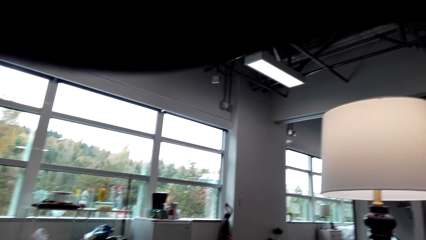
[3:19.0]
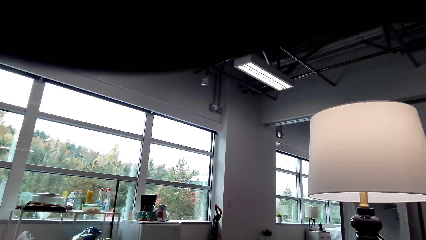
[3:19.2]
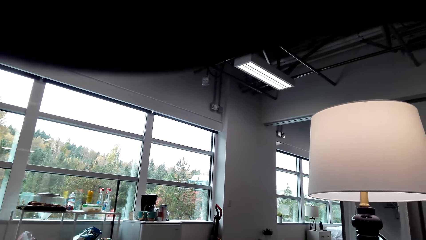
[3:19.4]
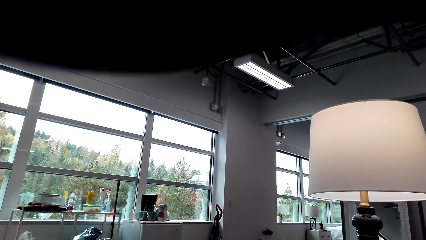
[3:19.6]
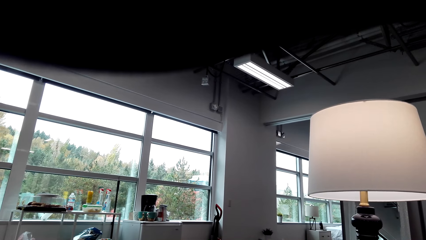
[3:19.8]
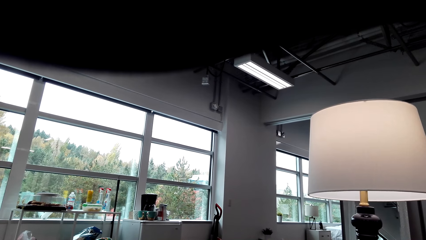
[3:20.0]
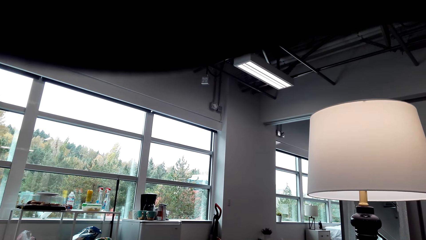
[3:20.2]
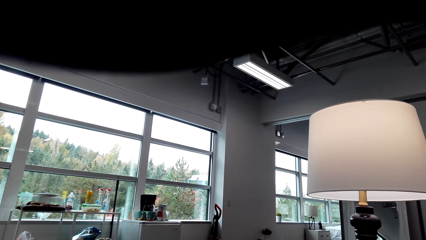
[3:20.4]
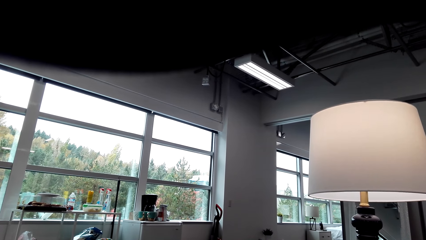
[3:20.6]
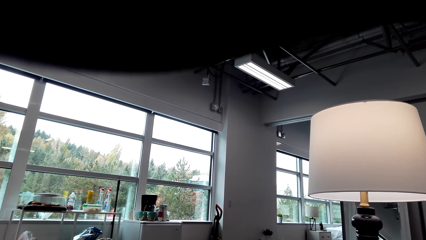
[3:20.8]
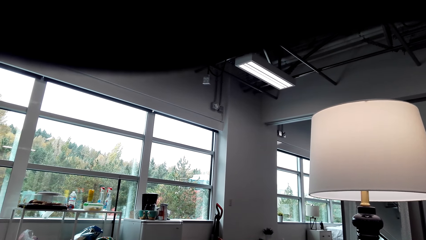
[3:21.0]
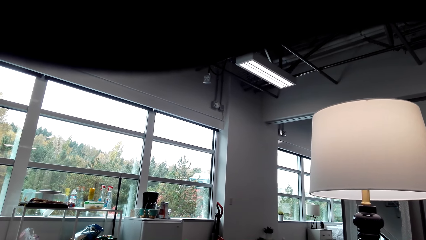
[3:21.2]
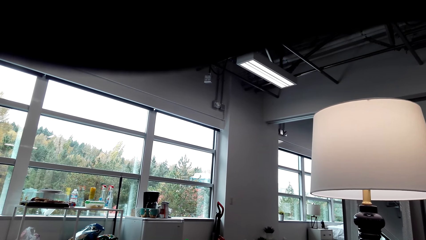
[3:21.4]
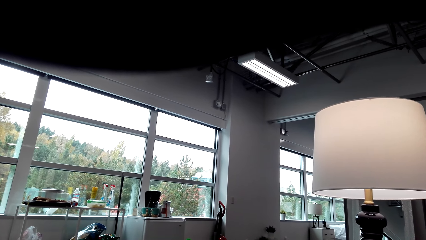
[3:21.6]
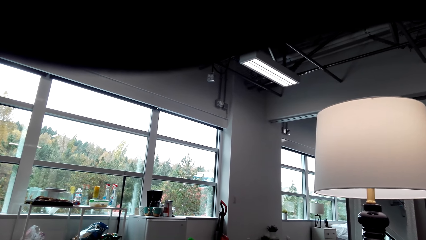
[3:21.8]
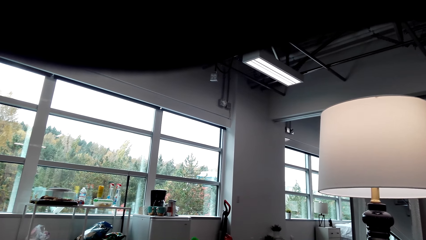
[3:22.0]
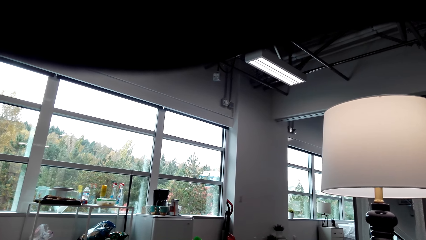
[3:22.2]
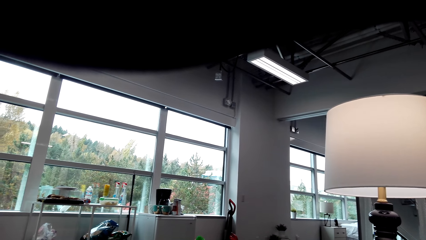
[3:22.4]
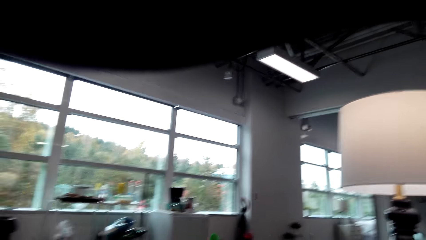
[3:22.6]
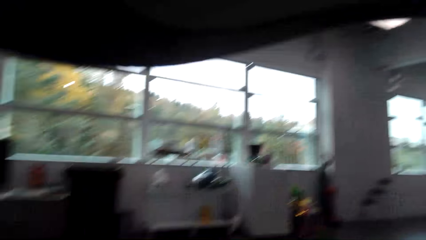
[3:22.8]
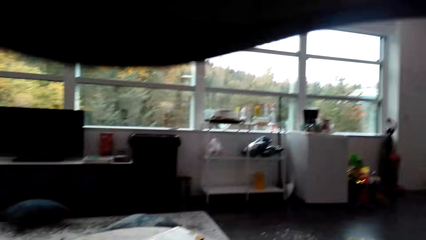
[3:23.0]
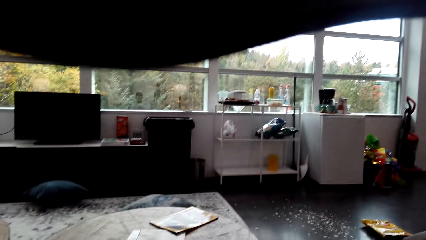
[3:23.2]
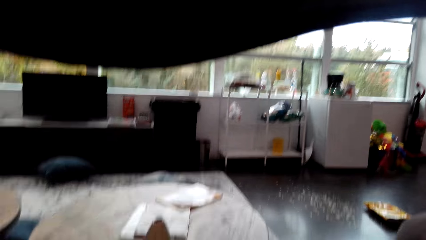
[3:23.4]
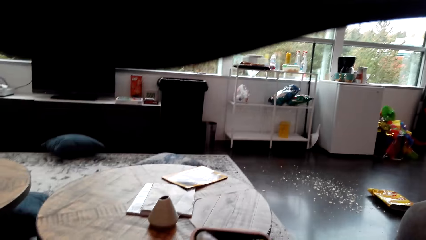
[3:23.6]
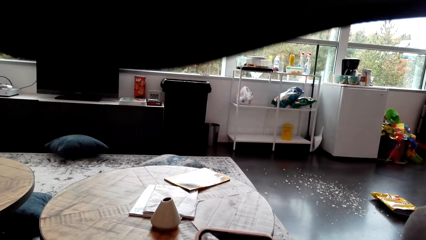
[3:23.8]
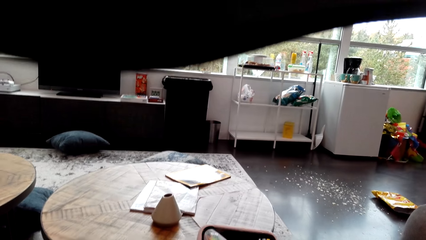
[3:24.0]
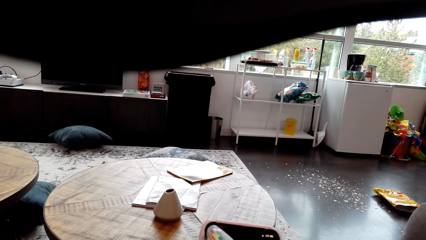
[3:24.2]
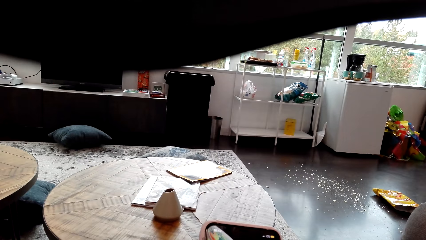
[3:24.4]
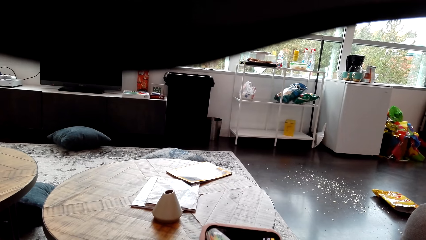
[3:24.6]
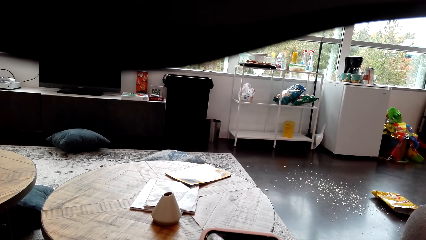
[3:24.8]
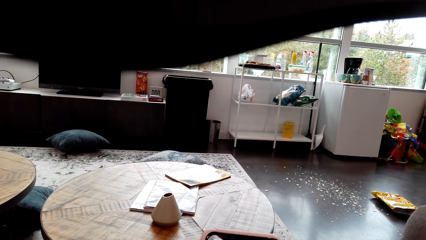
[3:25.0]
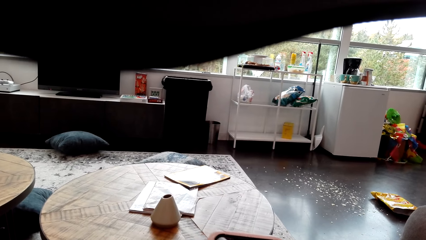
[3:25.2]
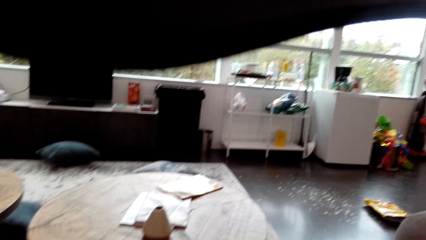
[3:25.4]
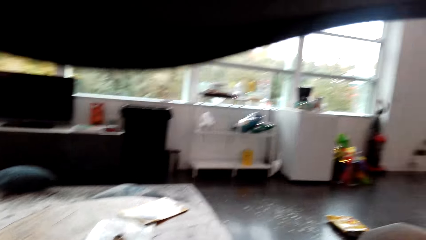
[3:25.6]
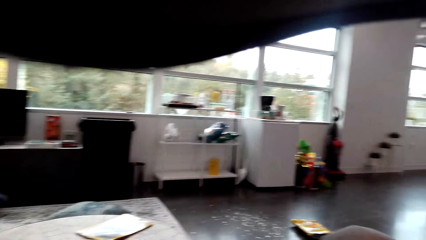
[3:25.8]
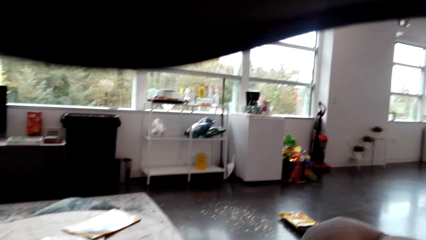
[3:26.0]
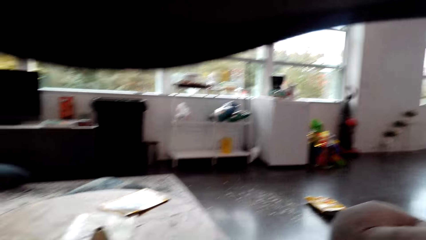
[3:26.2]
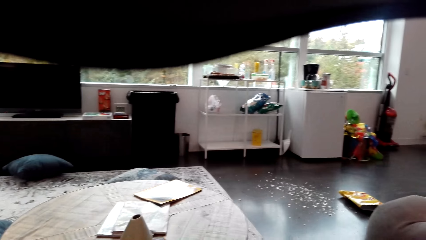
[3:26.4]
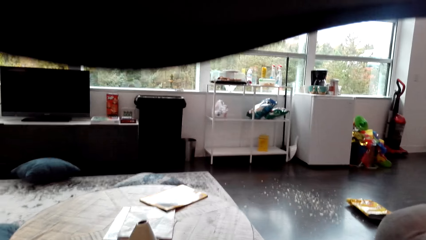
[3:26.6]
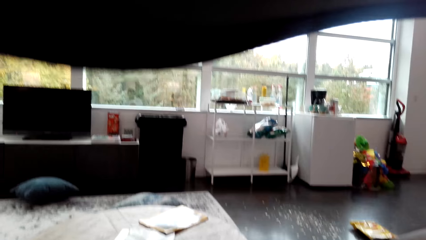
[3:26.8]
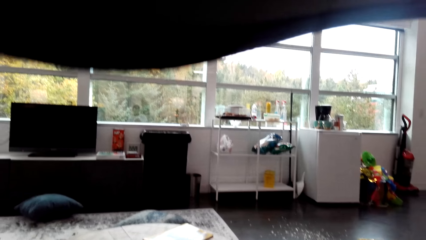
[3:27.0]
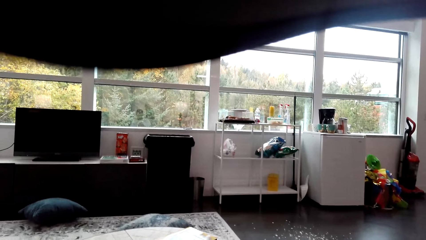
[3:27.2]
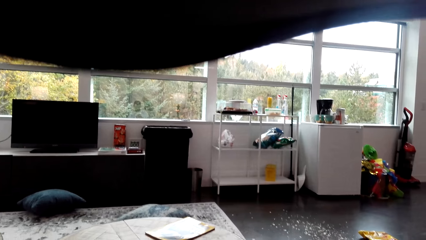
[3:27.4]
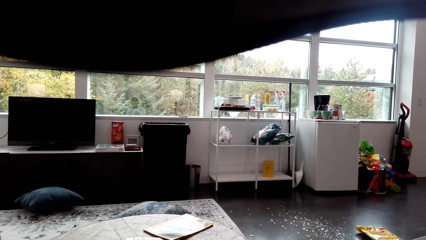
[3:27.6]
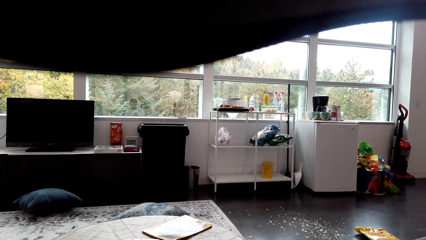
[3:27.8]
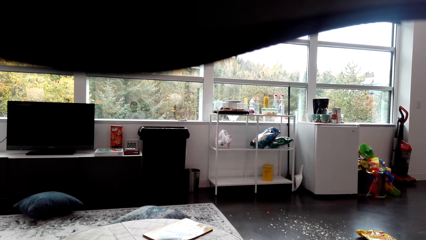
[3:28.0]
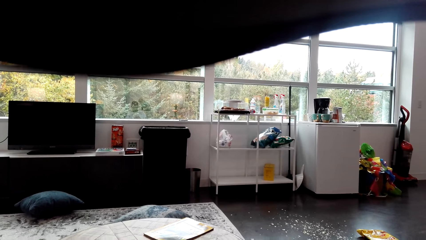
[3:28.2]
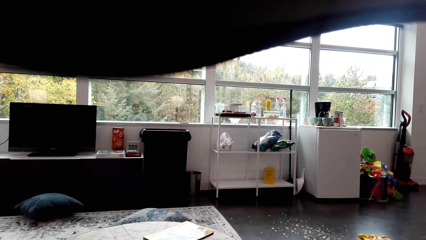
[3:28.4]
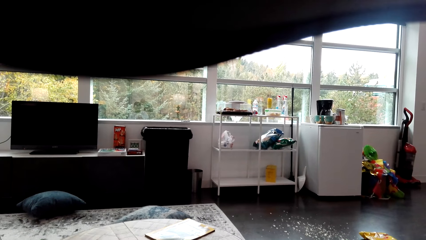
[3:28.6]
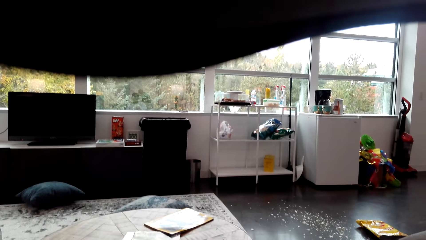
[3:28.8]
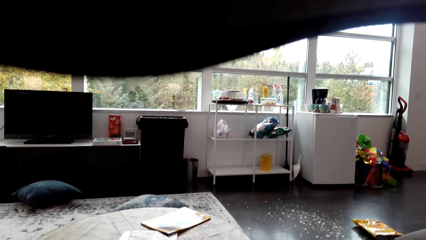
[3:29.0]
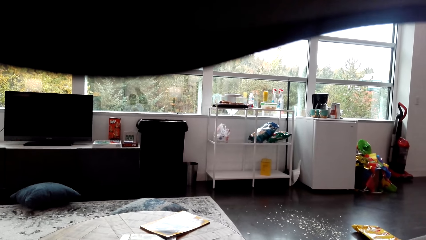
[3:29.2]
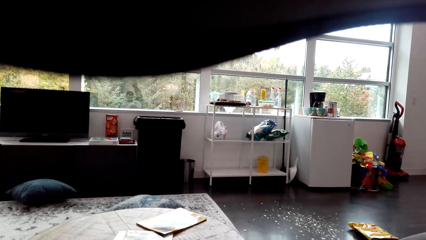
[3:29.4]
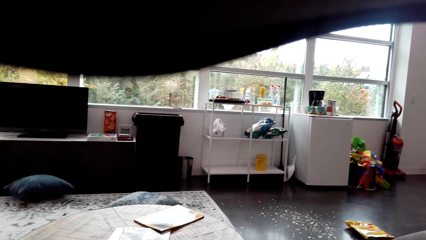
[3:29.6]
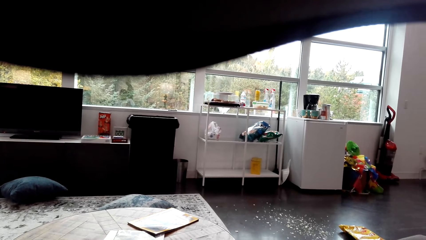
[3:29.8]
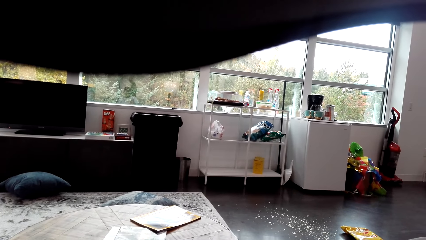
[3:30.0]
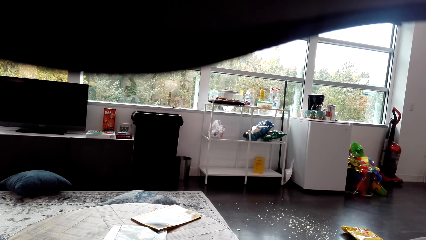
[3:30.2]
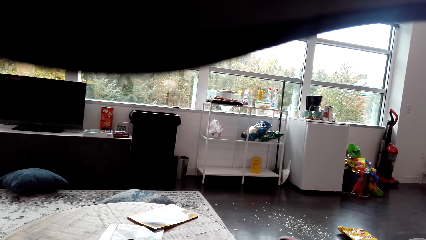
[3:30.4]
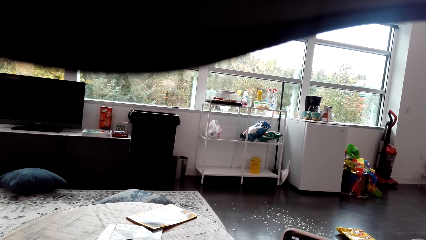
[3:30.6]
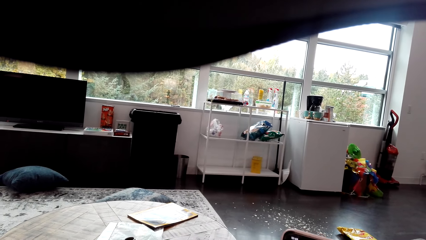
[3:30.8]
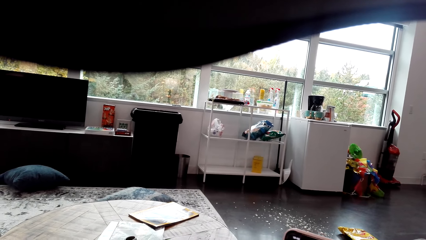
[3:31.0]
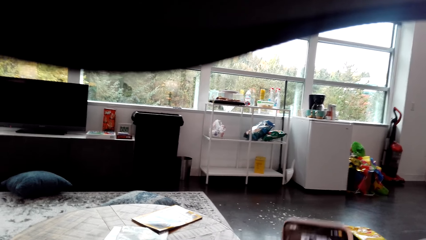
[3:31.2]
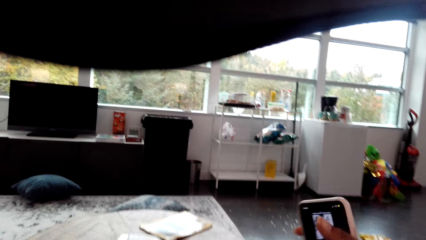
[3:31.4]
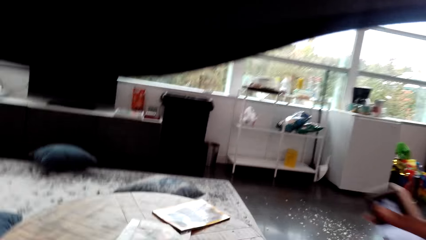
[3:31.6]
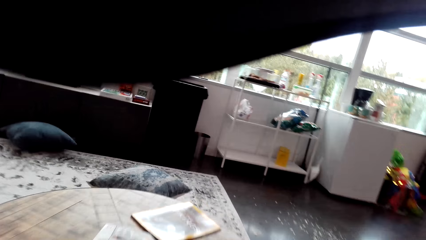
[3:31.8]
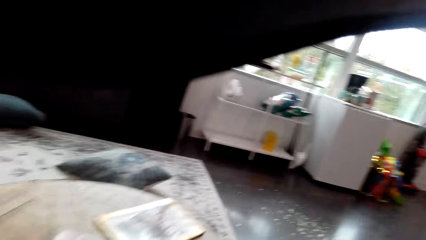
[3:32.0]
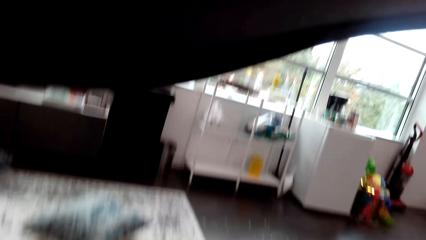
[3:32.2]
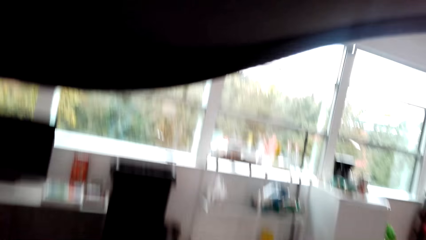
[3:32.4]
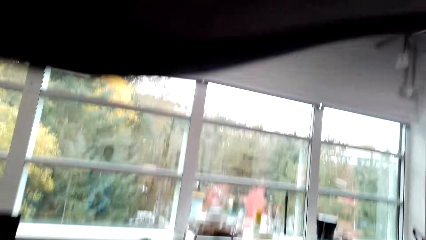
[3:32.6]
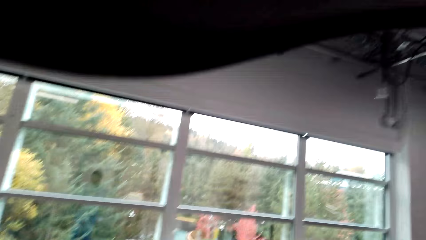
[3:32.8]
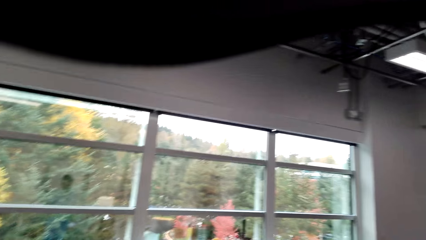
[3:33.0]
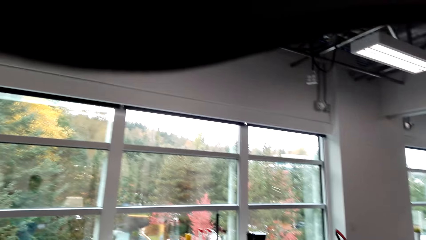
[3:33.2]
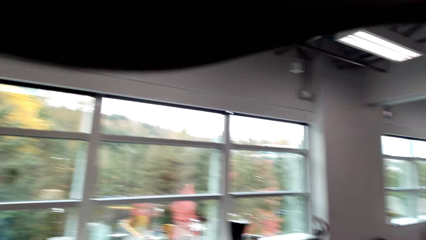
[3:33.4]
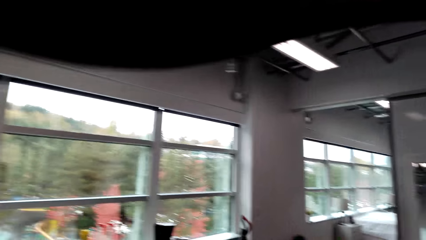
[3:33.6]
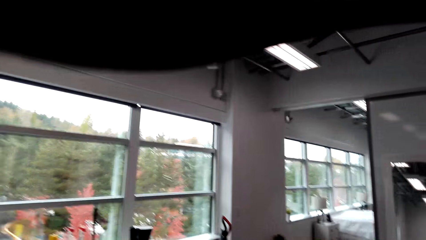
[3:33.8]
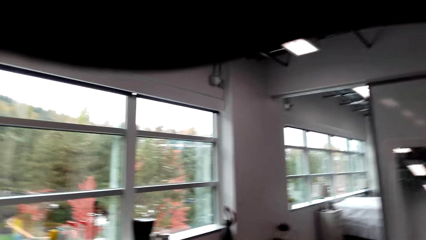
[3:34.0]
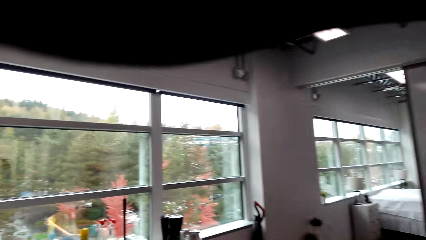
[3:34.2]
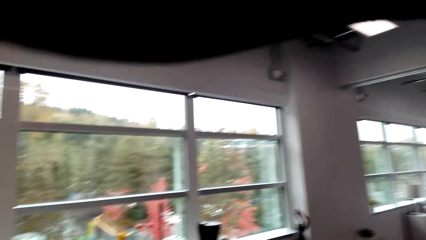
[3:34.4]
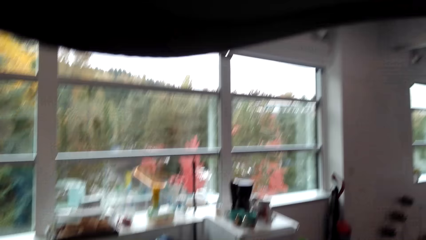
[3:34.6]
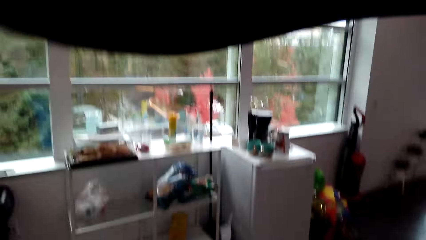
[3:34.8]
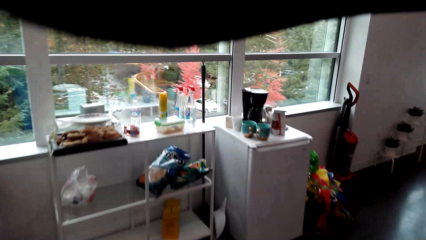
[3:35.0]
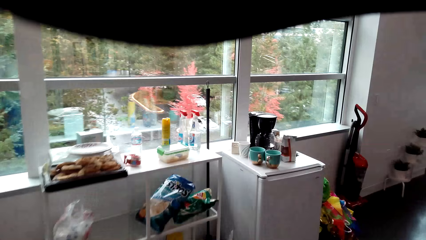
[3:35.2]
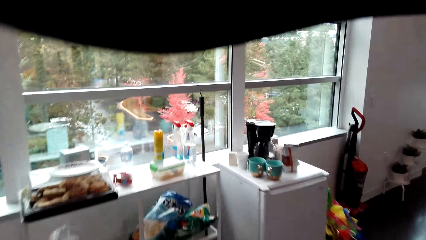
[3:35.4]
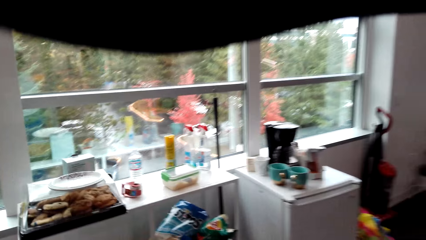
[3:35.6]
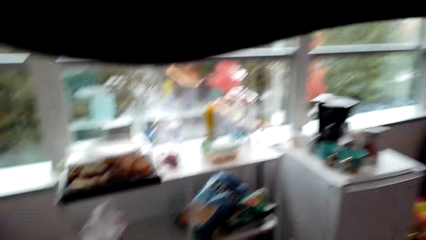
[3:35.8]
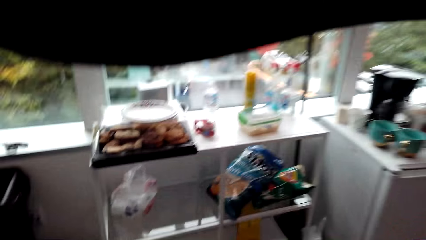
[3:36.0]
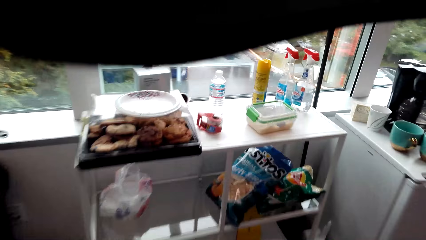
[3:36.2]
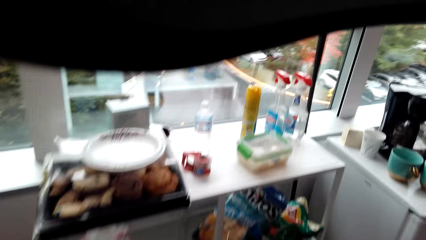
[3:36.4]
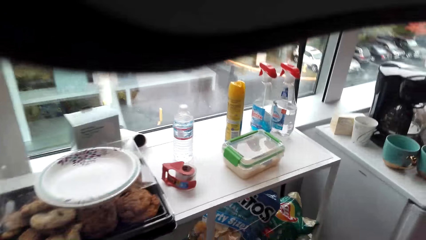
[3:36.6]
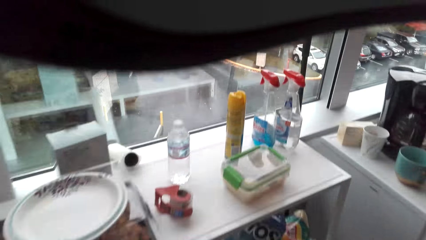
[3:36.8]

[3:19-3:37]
The camera wearer converses with a man. They use the phone. They converse with the man. They hold the phone. They stand up. They walk around the house.
